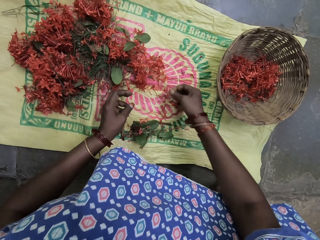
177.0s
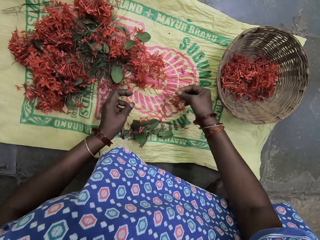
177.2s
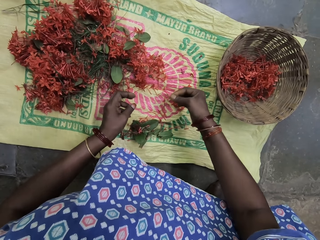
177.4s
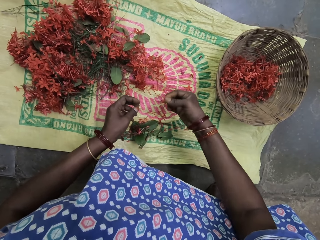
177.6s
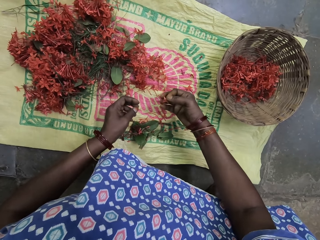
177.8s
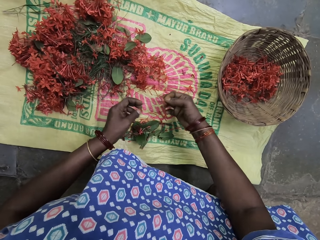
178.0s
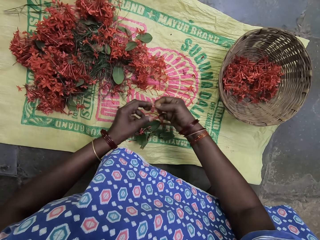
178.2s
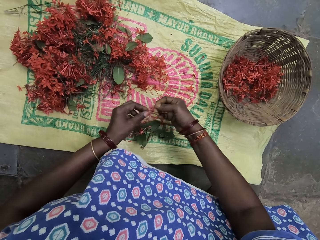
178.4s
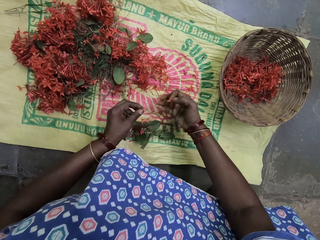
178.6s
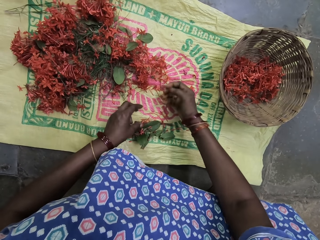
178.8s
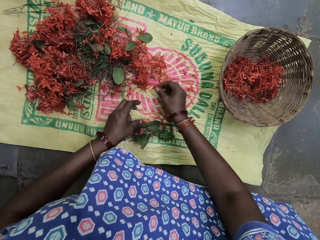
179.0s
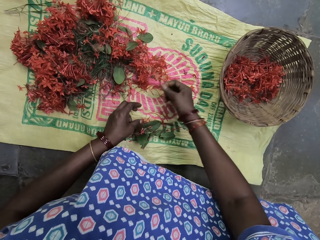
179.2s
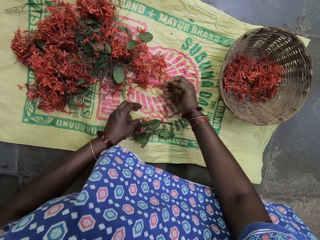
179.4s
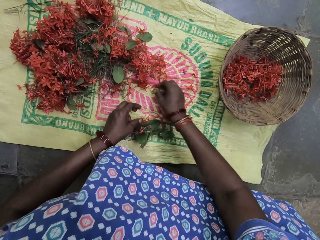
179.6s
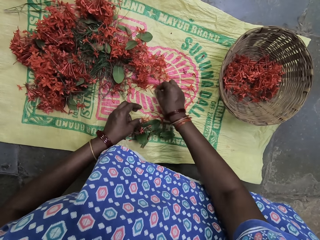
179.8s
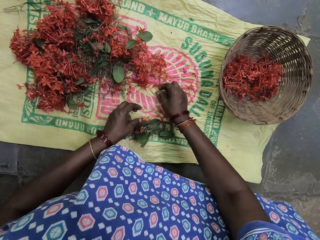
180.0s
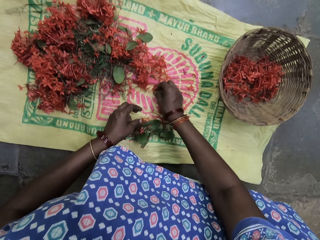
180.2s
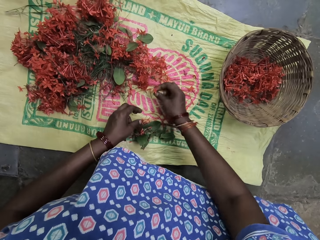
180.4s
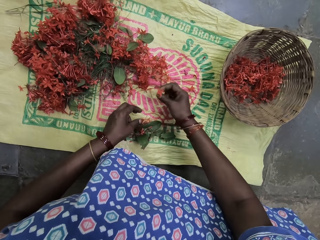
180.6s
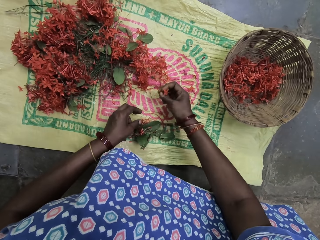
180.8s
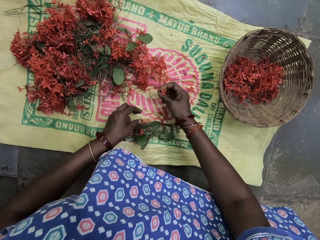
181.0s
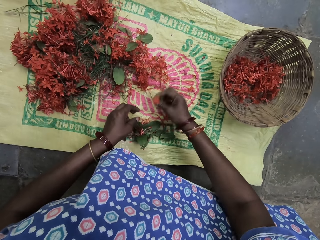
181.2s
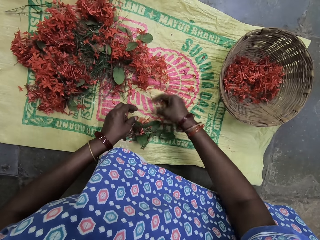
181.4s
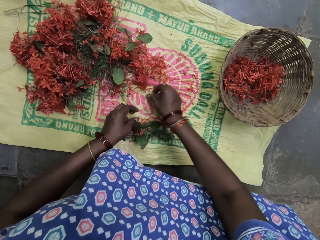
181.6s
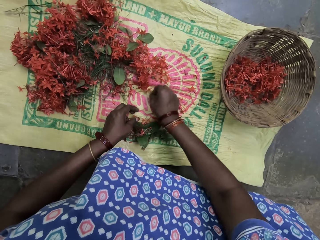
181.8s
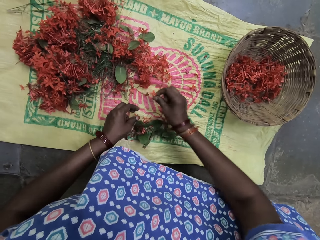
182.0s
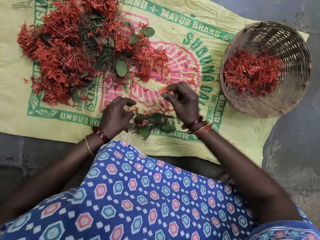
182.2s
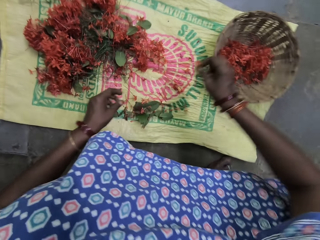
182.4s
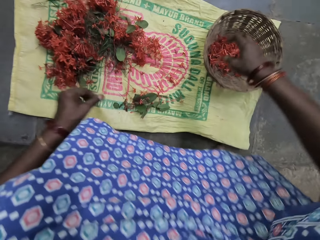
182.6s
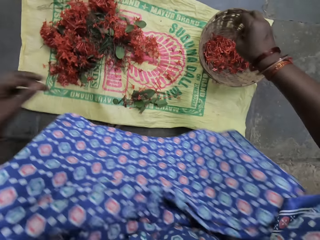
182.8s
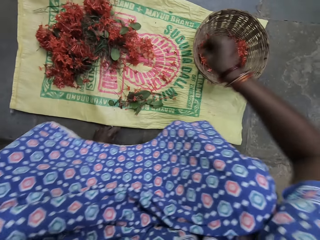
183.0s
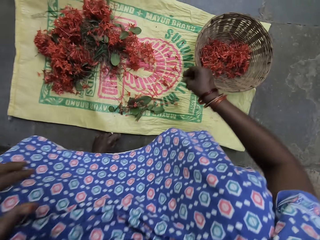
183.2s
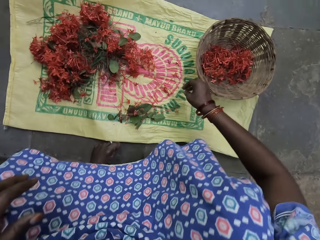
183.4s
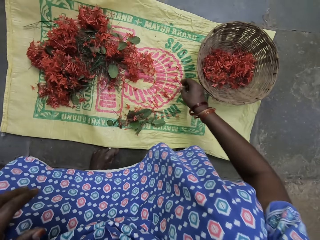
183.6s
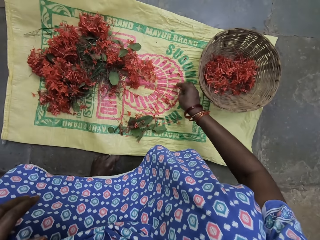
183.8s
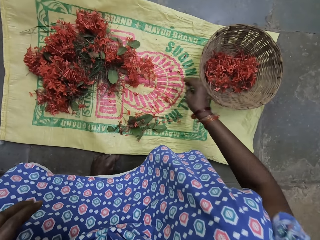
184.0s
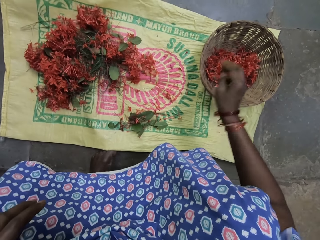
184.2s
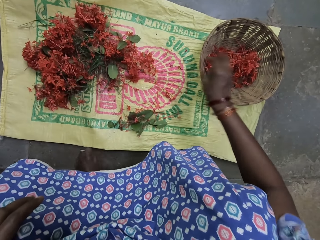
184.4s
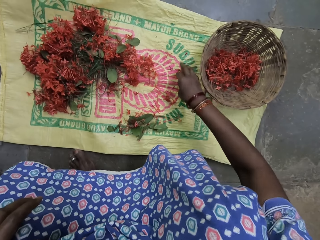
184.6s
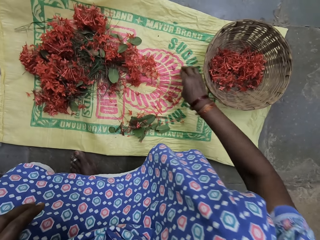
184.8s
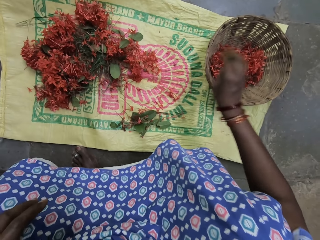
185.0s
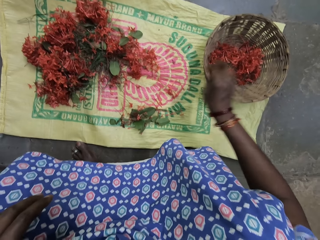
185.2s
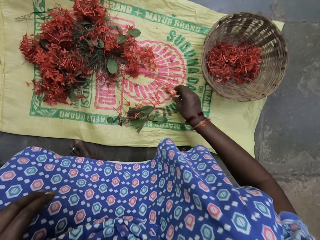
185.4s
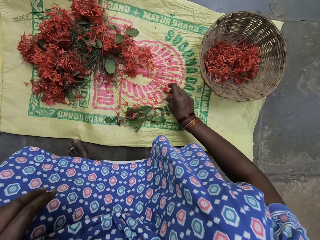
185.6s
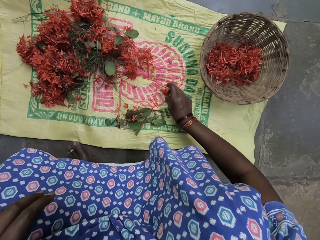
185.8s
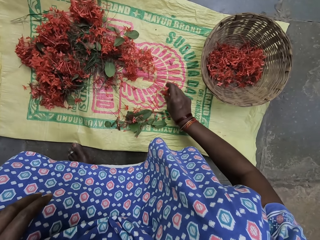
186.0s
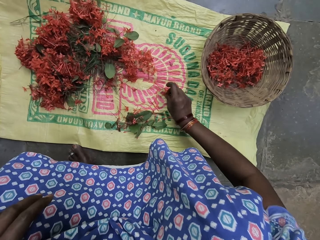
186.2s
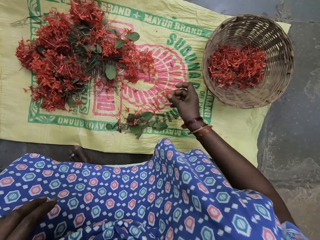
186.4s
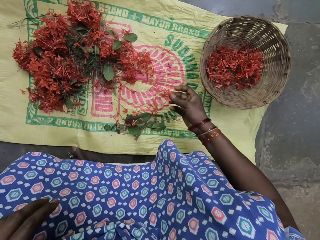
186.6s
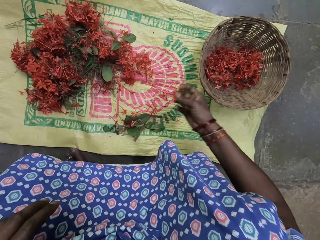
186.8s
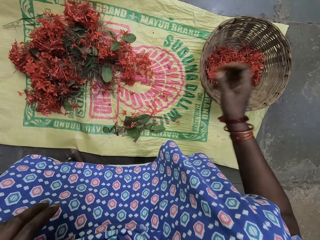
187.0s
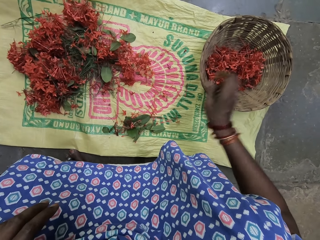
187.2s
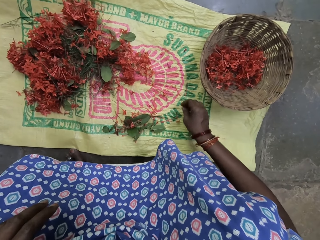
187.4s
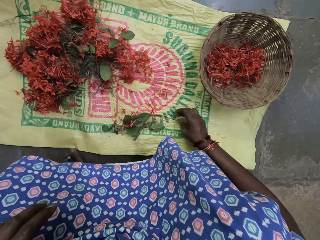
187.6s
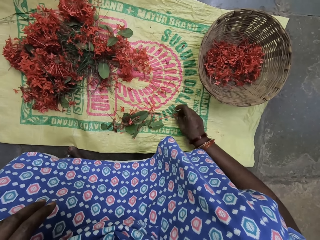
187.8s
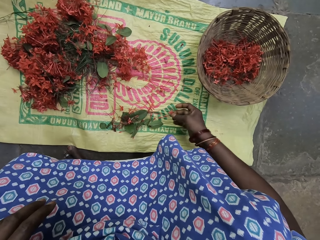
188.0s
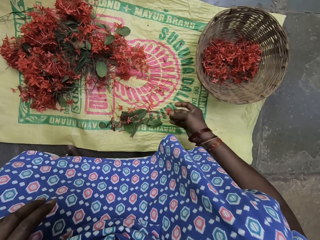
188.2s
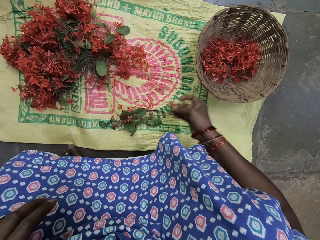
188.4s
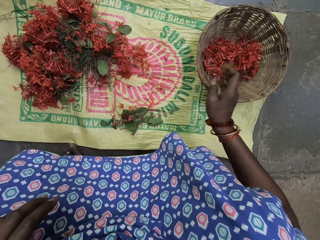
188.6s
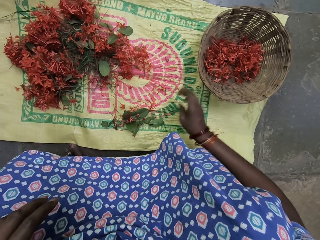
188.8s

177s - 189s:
The camera wearer picks the flower petals. They check the leaves. They put the flower petals in the basket.

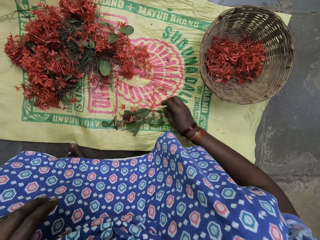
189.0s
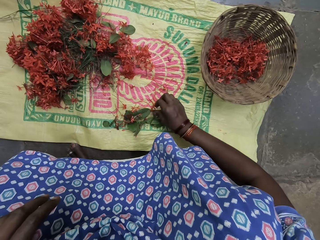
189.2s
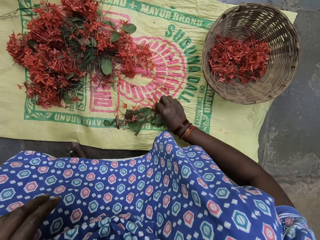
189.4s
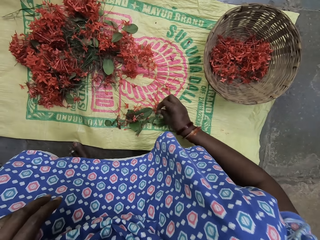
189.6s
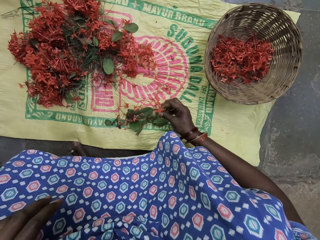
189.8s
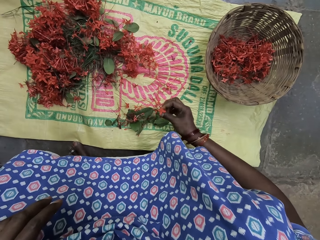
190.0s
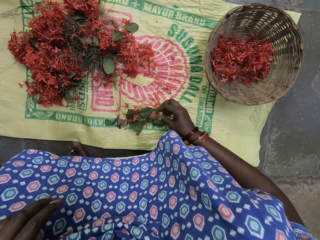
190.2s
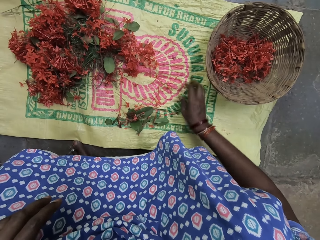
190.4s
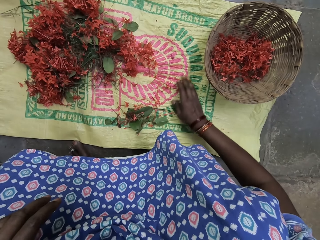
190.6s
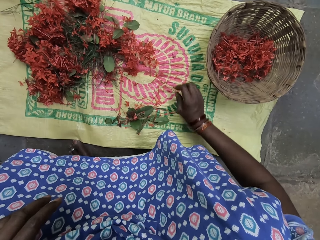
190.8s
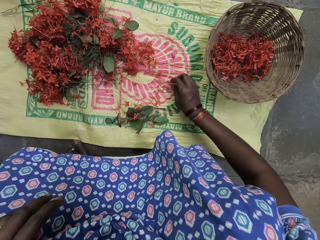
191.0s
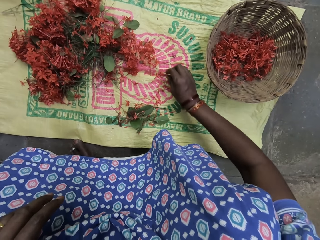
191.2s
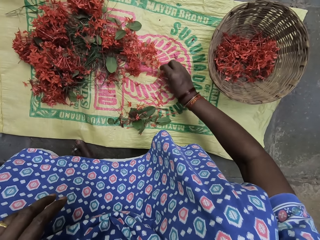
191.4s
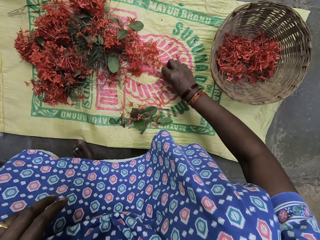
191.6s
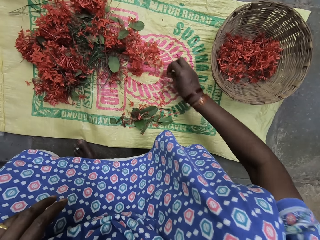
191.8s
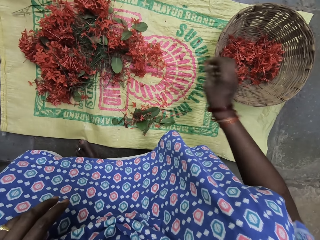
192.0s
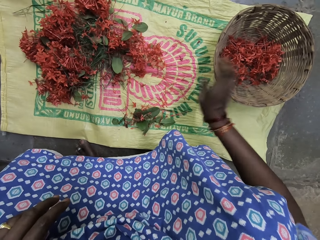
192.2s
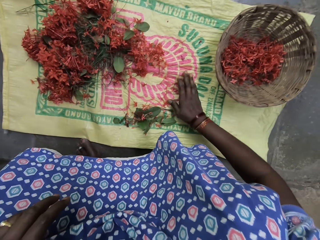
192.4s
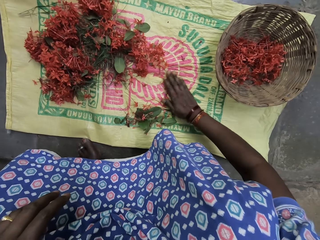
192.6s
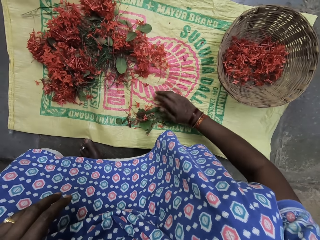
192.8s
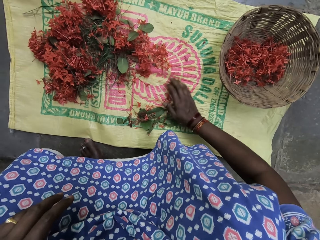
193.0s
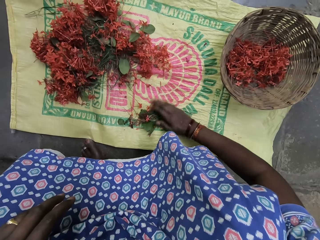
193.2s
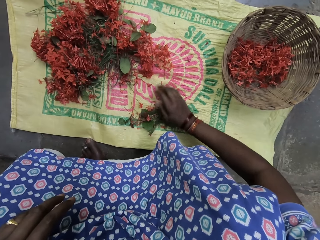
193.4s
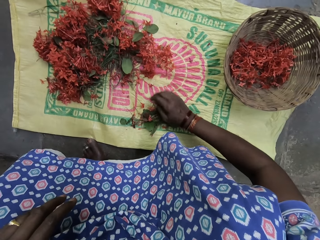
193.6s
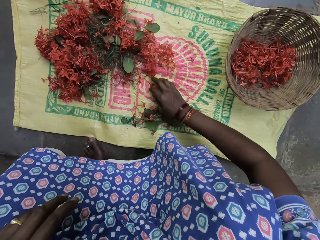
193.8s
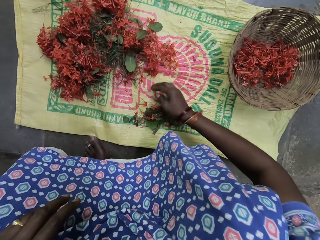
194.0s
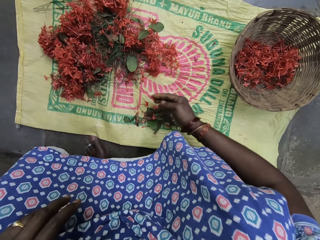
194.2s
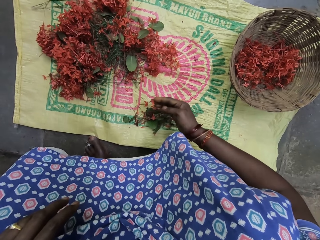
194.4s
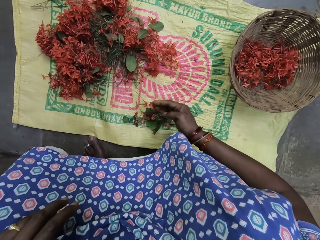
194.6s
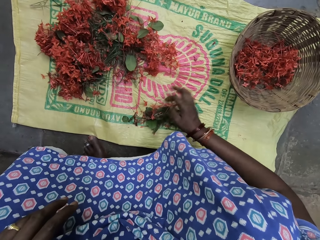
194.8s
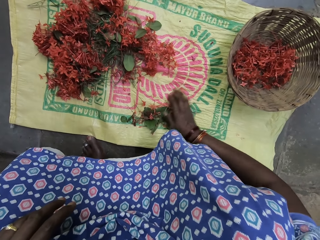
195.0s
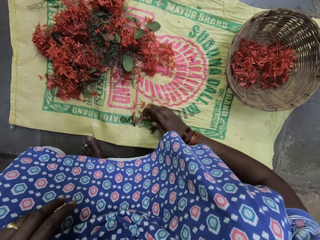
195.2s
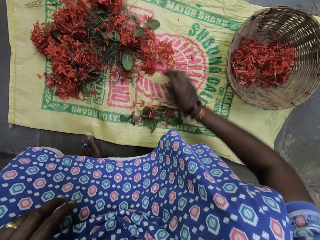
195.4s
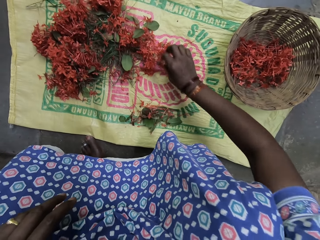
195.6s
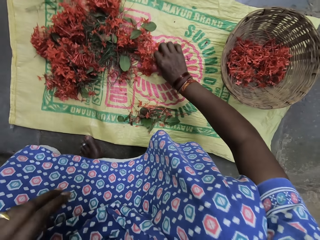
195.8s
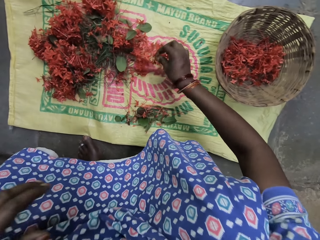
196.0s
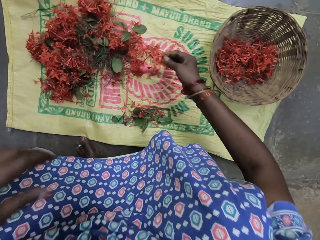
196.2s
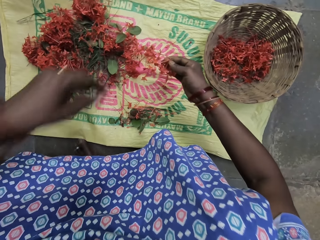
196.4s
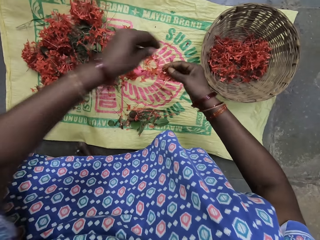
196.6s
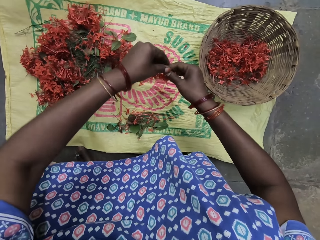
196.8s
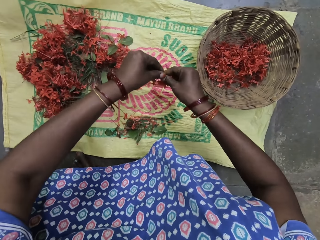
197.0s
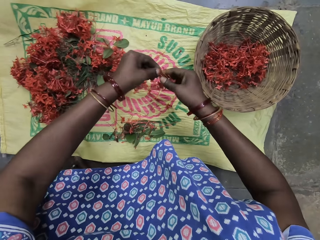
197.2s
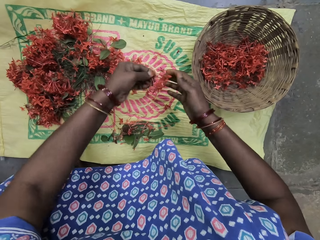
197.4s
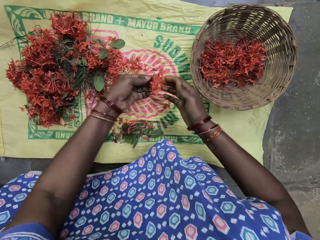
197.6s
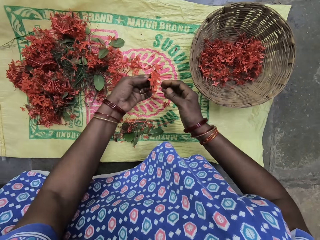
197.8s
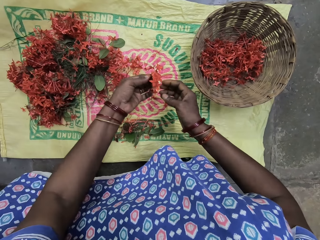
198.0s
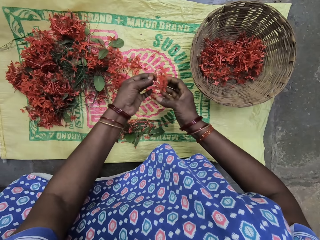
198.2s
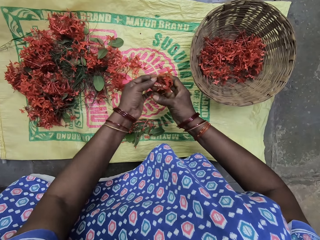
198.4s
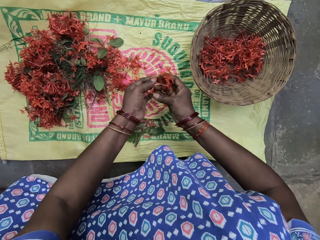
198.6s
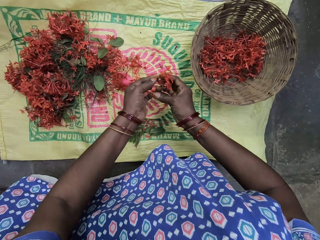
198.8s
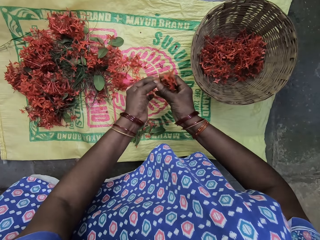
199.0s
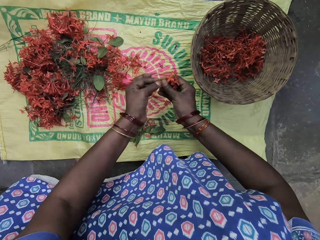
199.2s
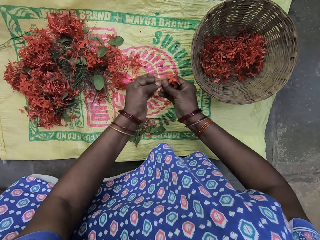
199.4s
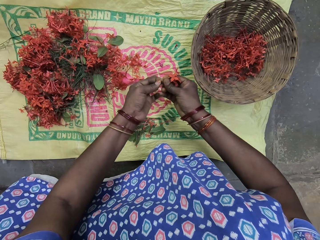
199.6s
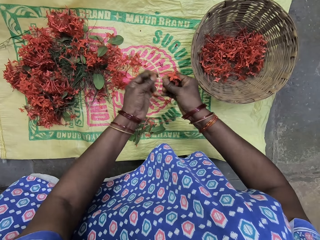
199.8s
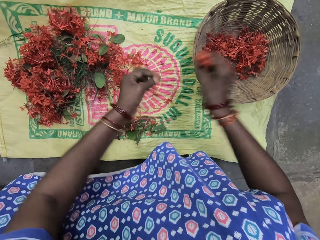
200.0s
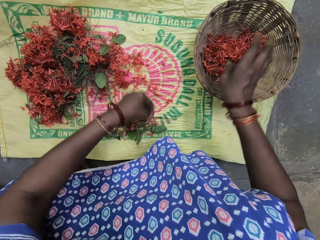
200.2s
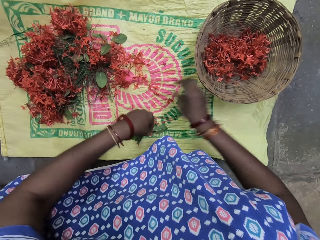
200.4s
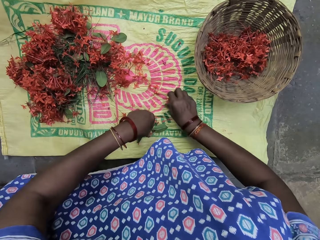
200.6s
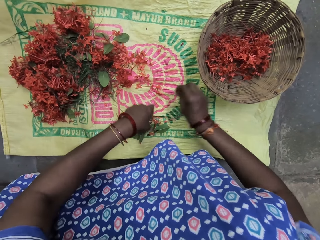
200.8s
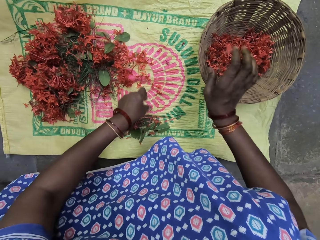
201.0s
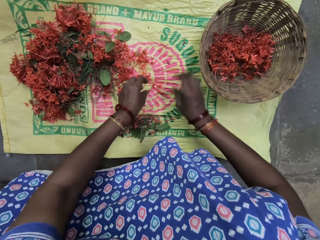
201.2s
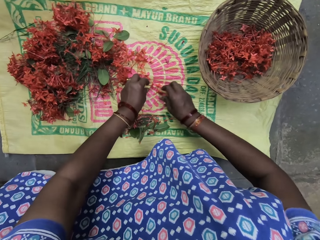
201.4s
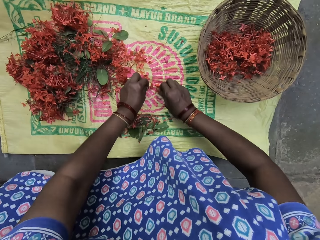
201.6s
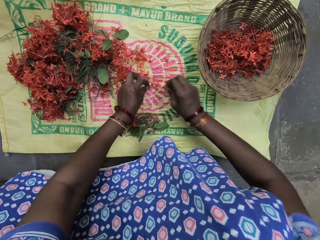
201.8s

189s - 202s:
The camera wearer picks the leaves and drops the leaves in the basket. They move the flower leaves and stalk on the sack. They pick the leaves, check the leaves, and drop the leaves. They move the stems on the sack. They pick the flowers. They remove the leaves. They cut the flower petals. They put the flower petals in the basket.
